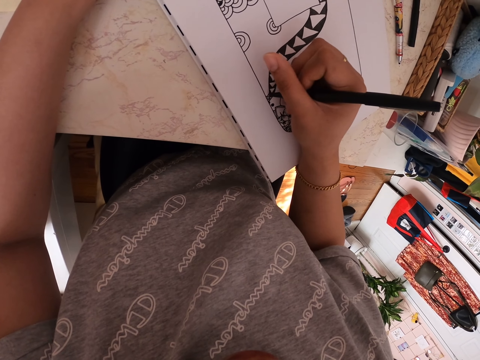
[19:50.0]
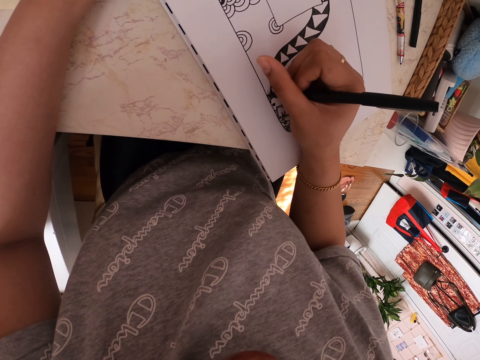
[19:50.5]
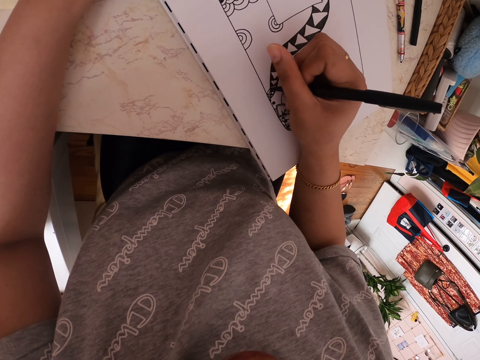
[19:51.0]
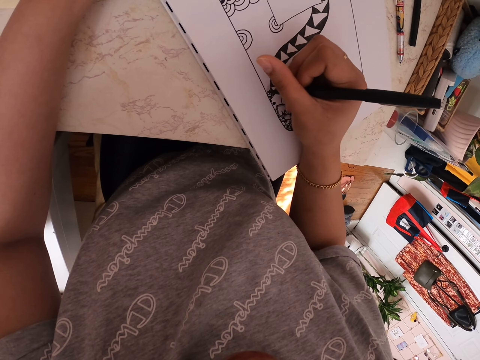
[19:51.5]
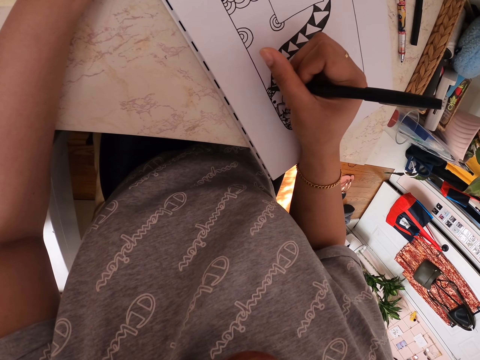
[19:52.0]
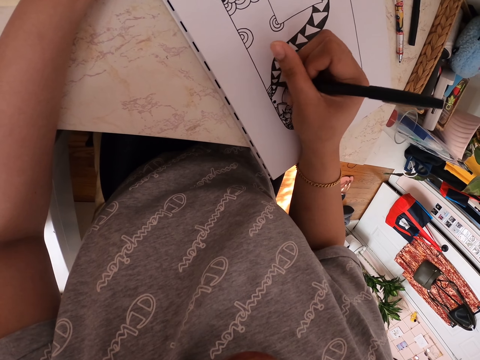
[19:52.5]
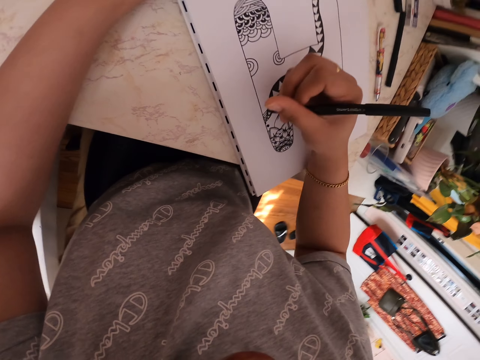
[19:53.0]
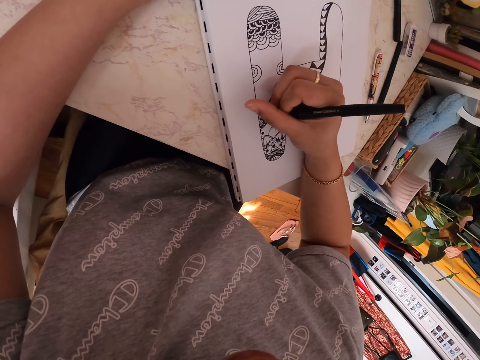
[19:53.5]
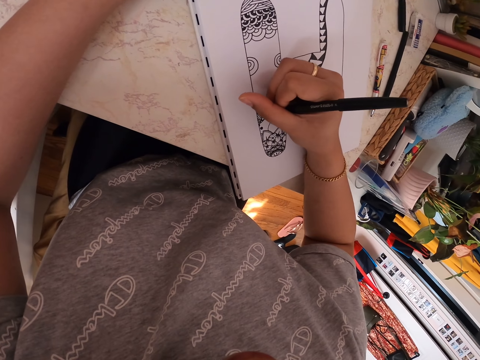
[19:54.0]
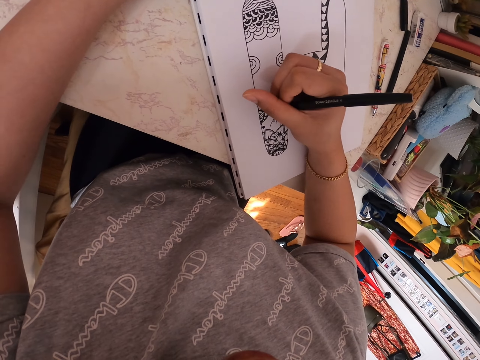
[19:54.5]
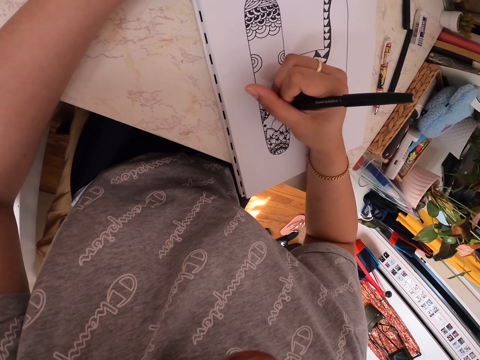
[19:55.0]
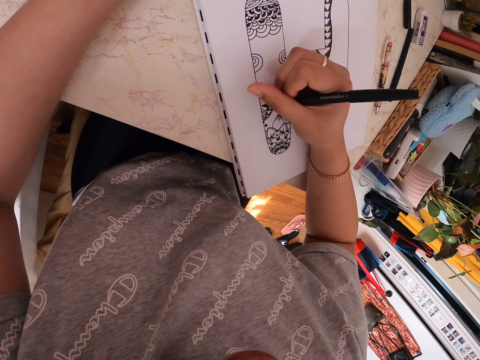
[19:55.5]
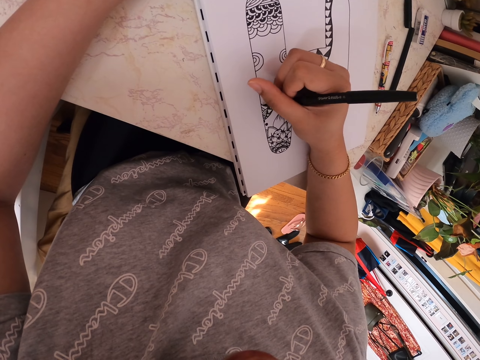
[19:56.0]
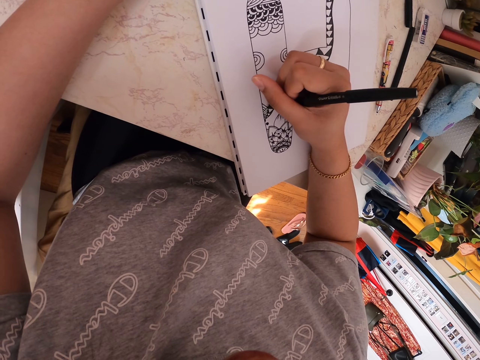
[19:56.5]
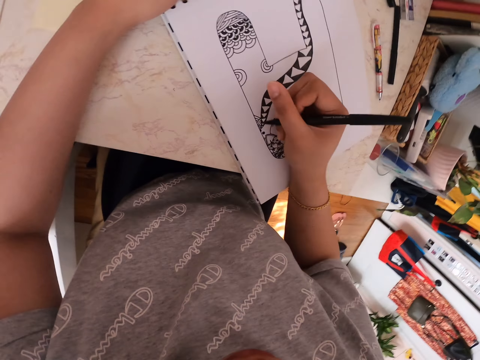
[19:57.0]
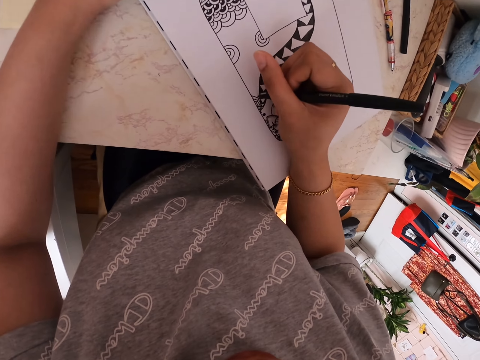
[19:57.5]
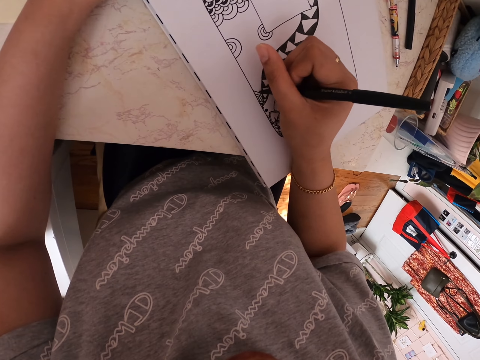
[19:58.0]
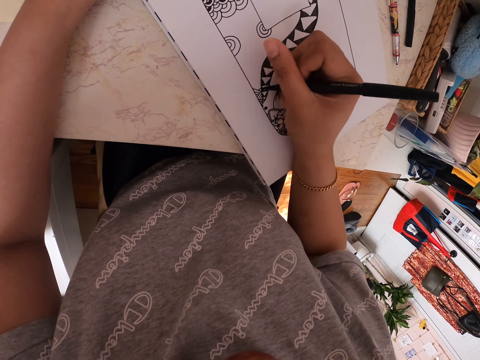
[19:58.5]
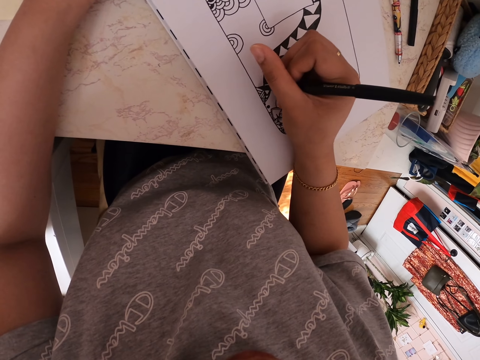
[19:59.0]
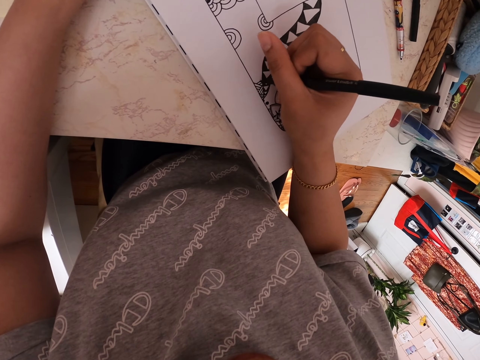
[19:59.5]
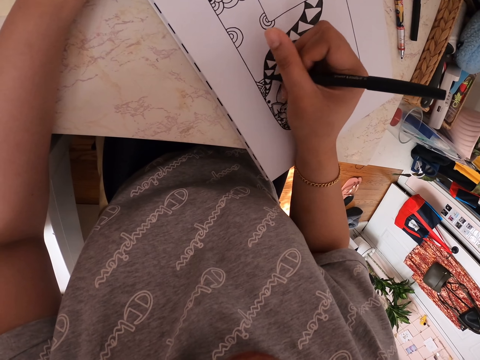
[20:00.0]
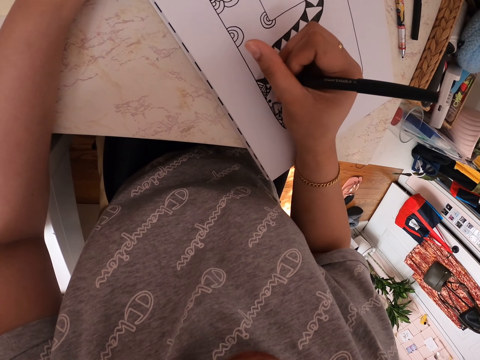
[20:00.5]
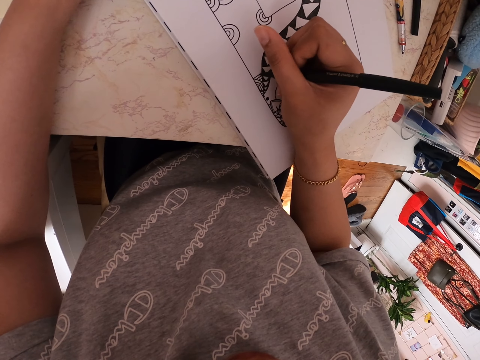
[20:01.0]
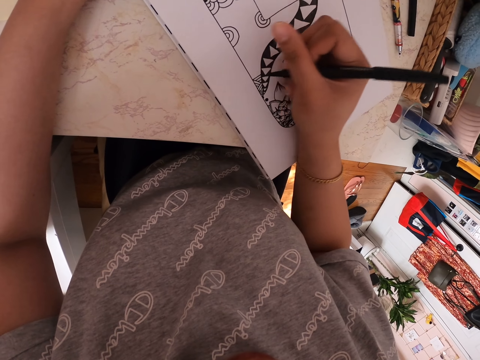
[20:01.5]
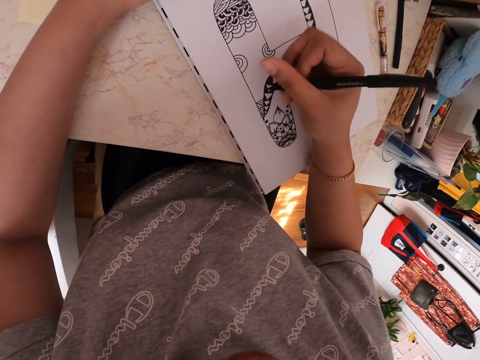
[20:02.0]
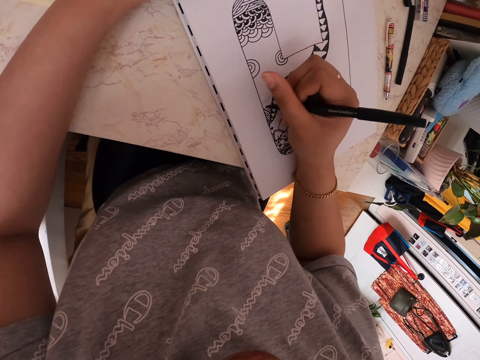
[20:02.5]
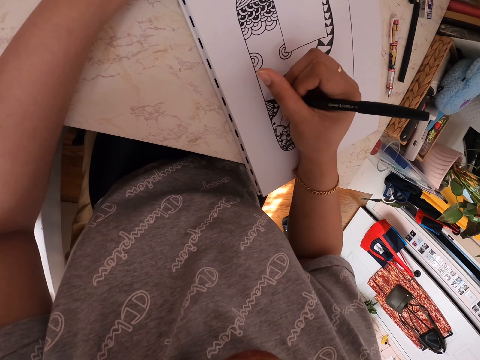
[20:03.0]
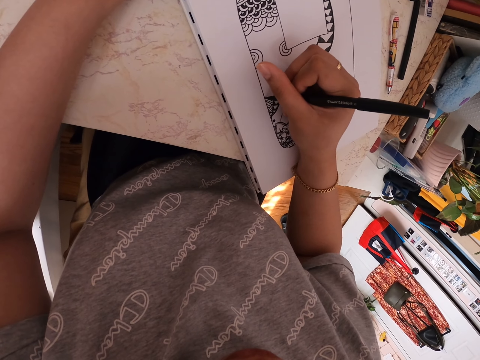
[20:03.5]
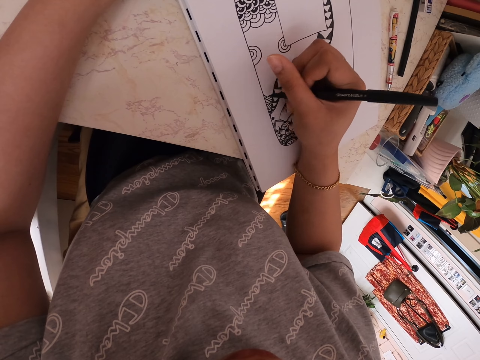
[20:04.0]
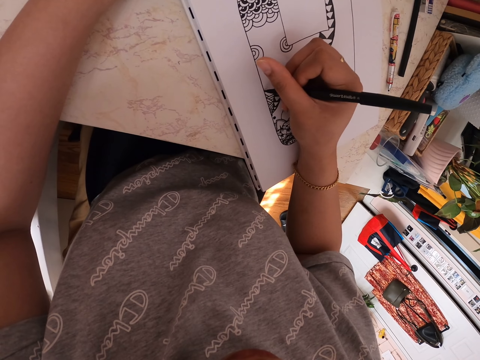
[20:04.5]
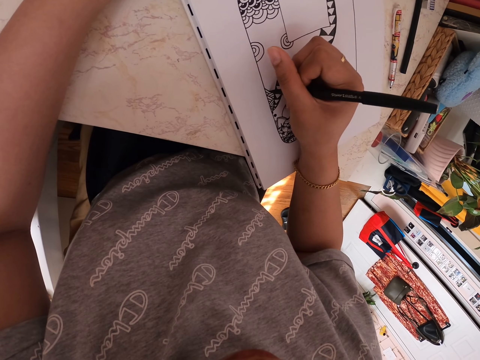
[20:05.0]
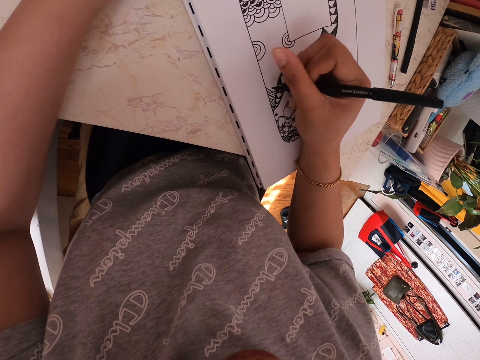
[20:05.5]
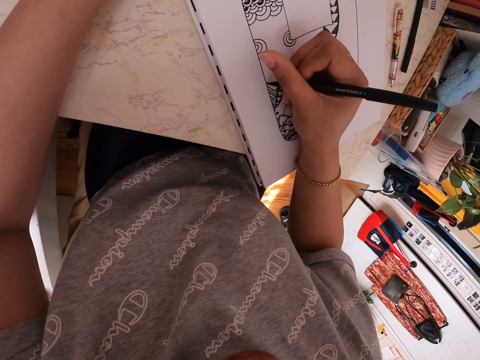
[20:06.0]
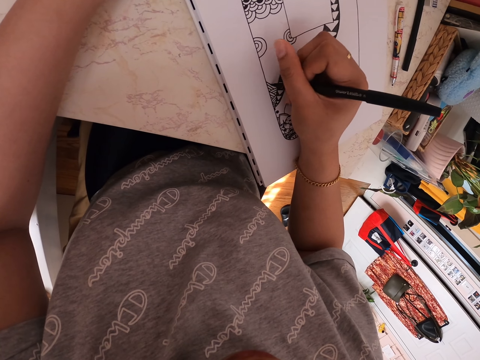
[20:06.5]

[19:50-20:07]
The camera wearer moves his hand. He makes a drawing on a paper with a pen. He moves his hand. He makes a drawing on the paper with the pen. He moves his hand. He makes a drawing on the paper with the pen.

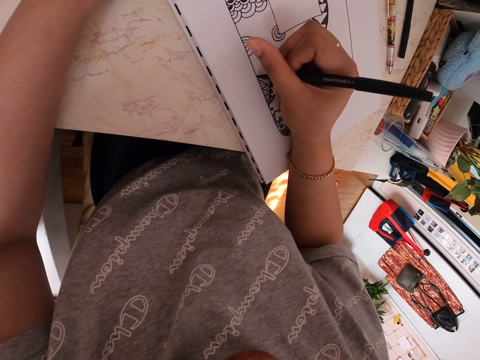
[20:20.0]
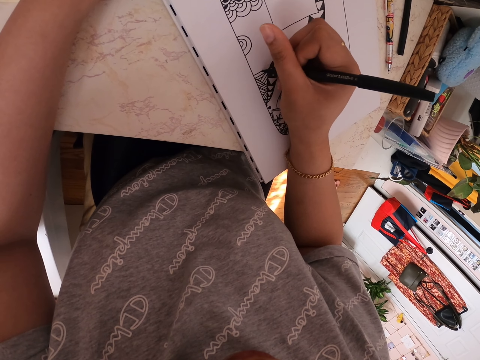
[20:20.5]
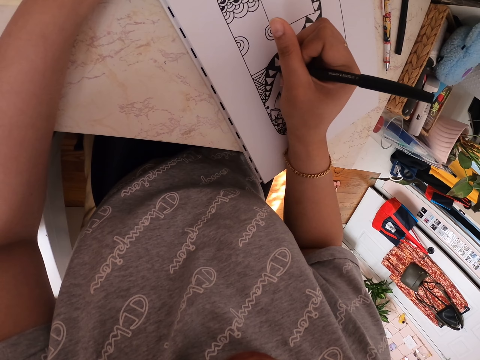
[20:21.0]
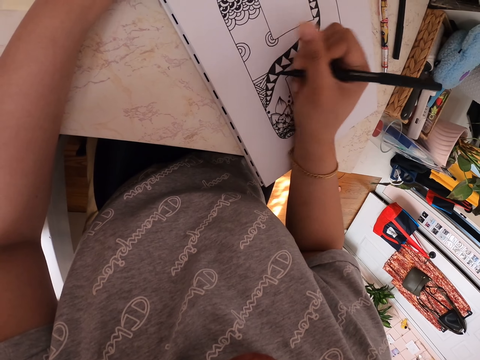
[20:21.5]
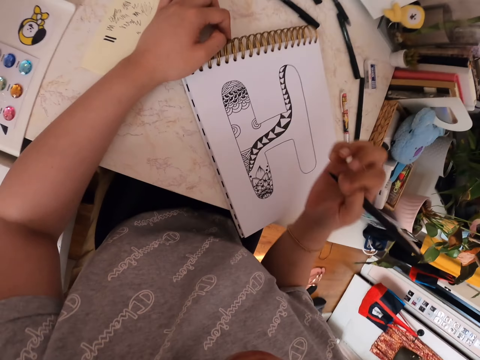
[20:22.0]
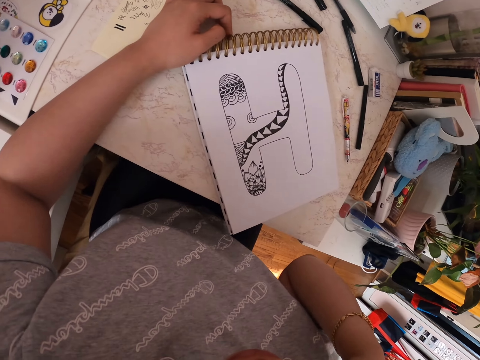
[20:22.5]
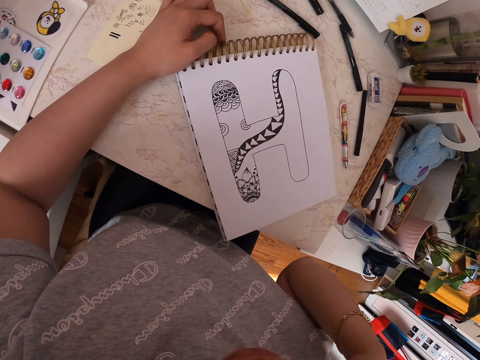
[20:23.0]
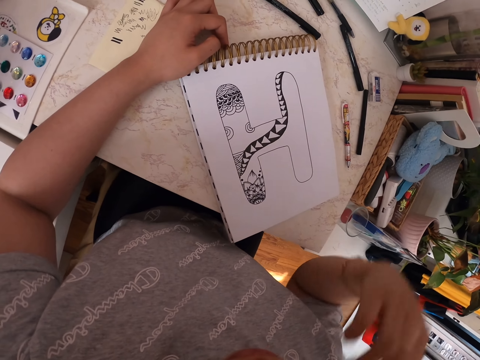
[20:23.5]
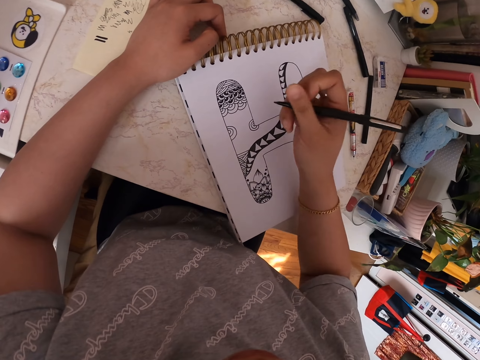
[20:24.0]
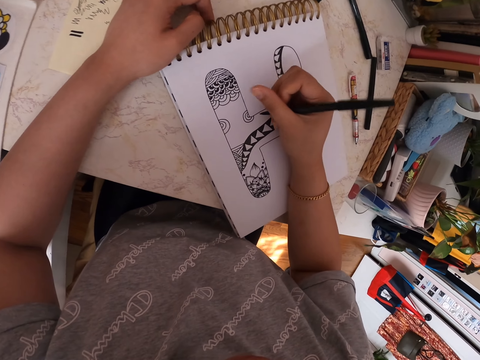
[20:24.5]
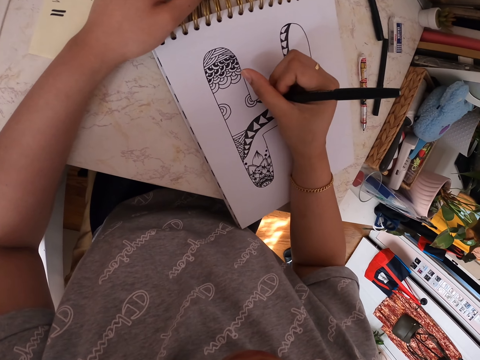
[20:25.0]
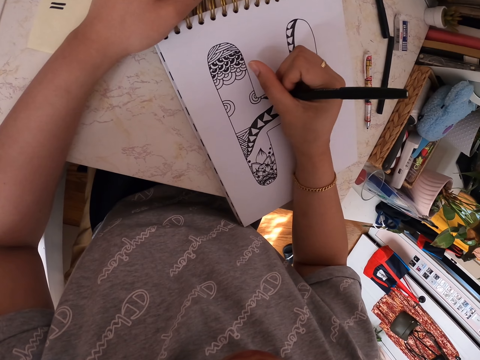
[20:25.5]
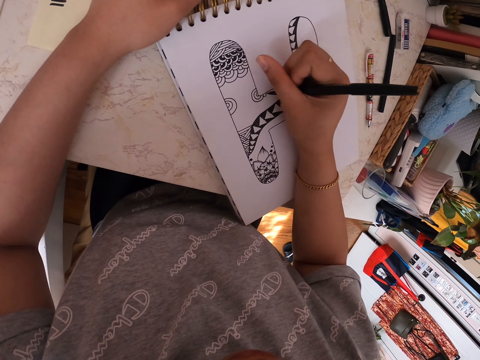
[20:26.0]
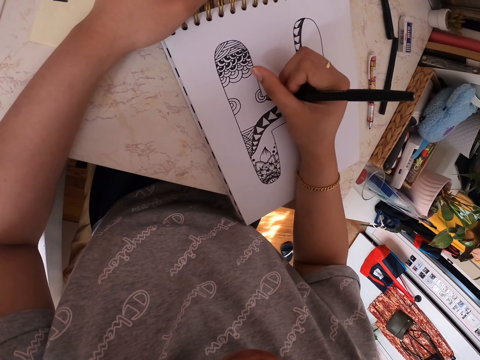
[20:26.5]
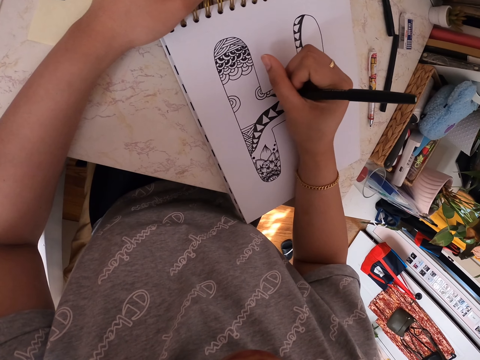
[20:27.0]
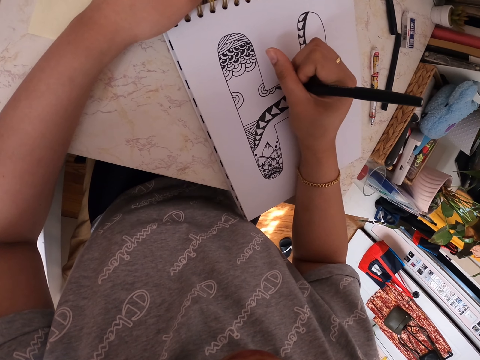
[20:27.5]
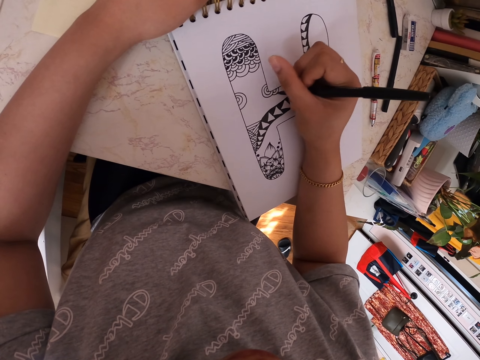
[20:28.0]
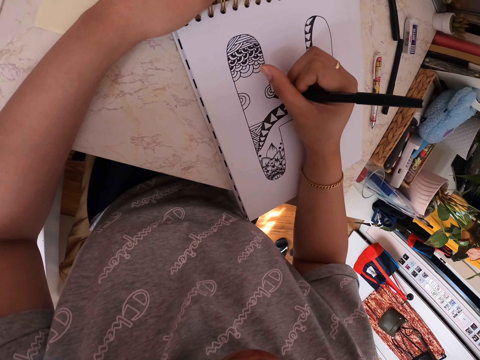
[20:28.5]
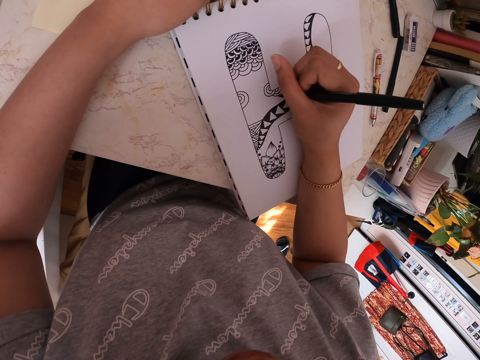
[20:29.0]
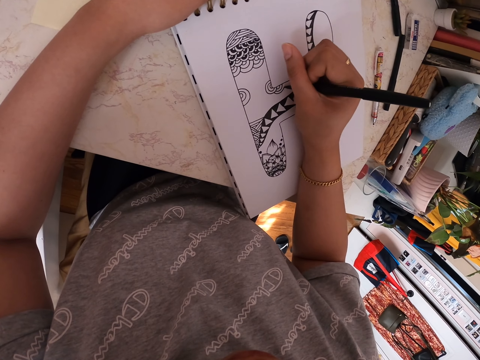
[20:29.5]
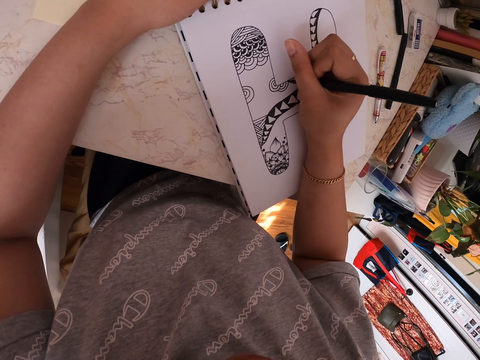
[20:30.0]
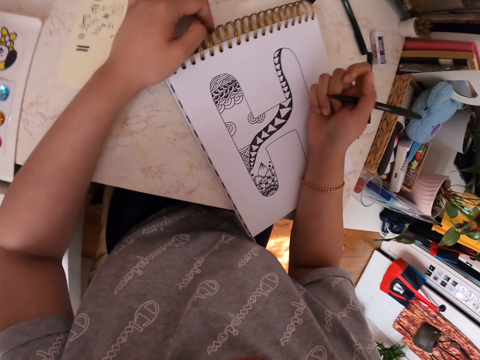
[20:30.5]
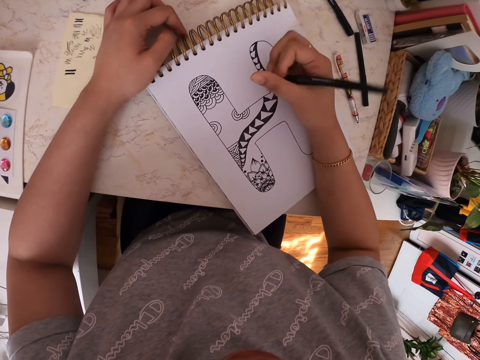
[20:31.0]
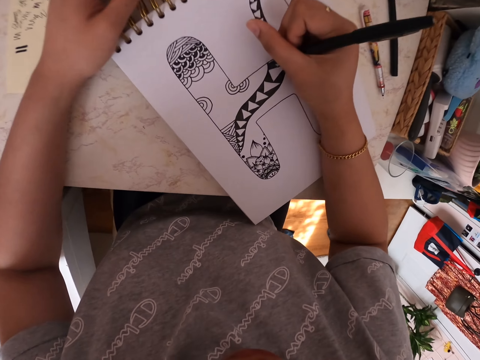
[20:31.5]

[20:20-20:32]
The camera wearer raises his hand. He lowers the hand. He makes a drawing on a paper with a pen. He moves his hand. He makes a drawing on the paper with the pen.
